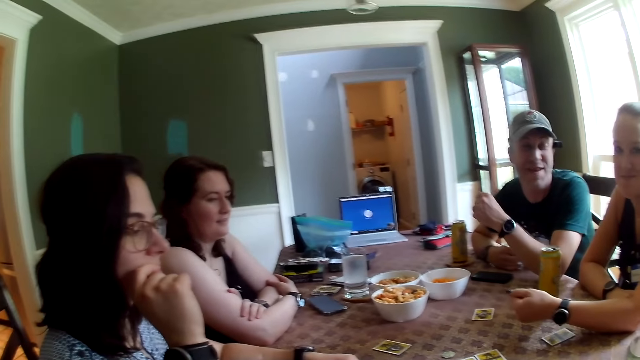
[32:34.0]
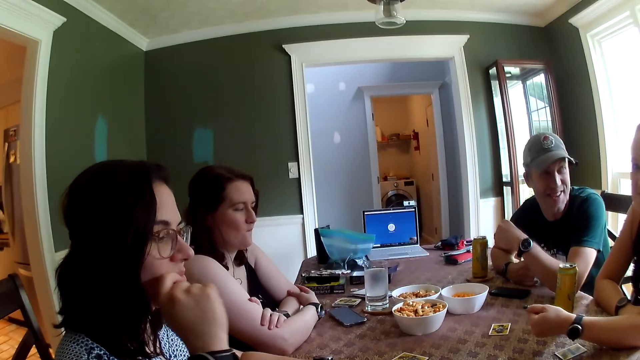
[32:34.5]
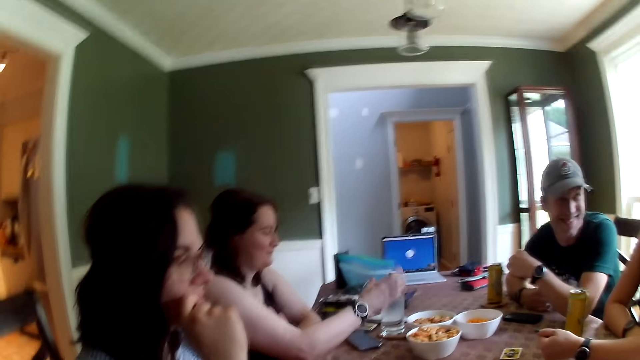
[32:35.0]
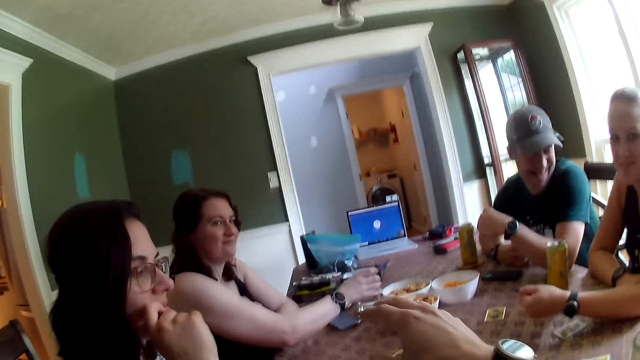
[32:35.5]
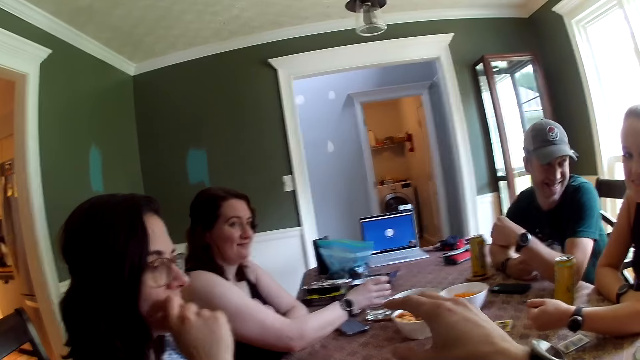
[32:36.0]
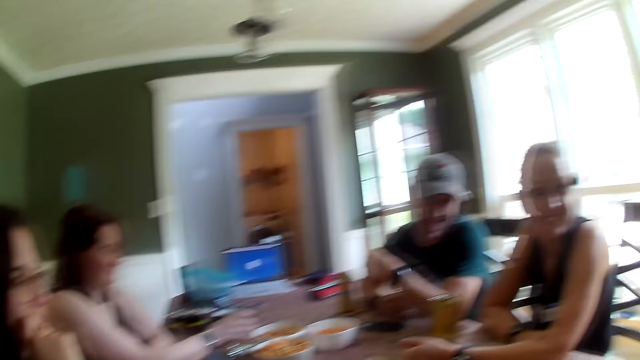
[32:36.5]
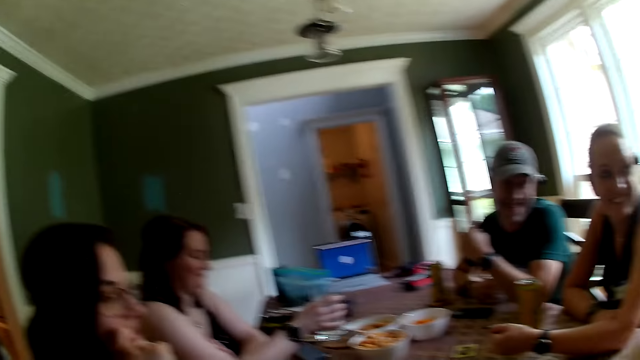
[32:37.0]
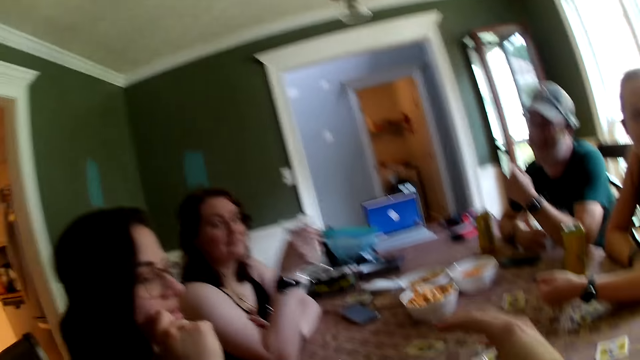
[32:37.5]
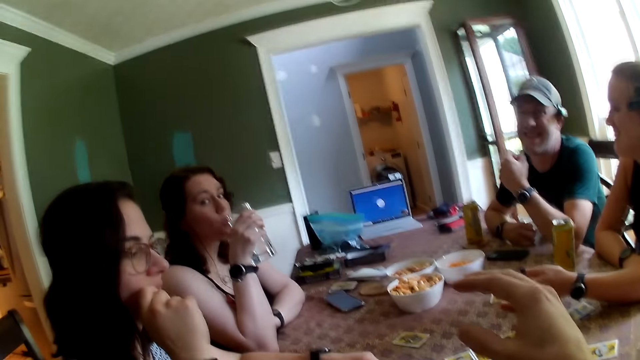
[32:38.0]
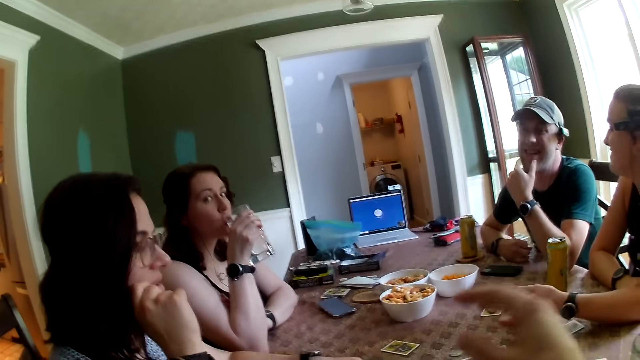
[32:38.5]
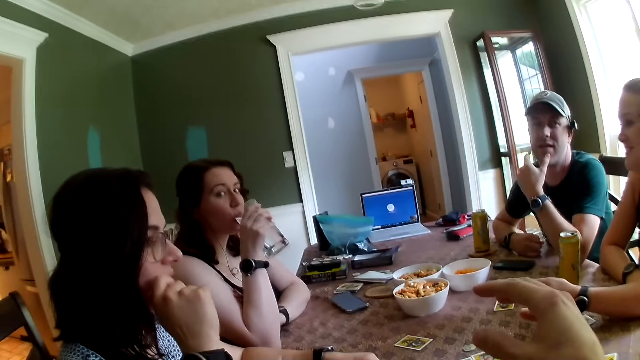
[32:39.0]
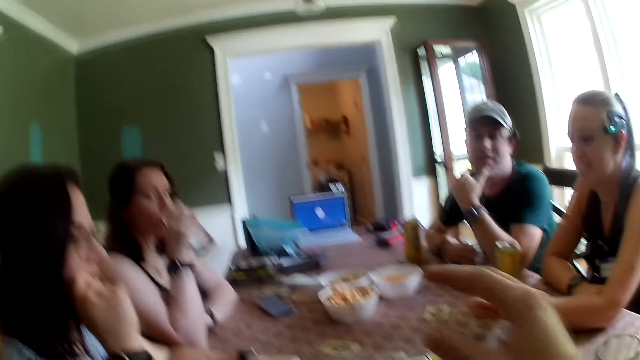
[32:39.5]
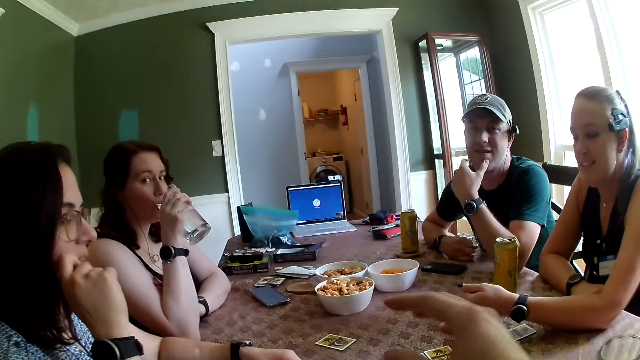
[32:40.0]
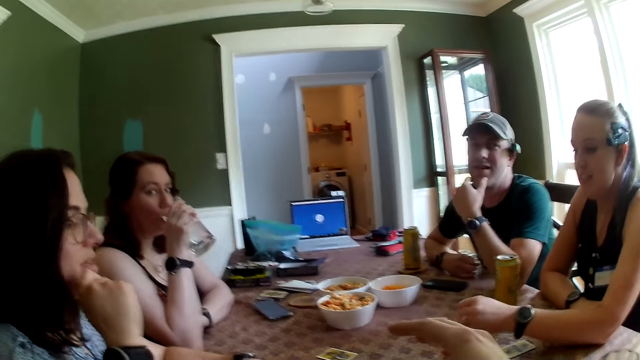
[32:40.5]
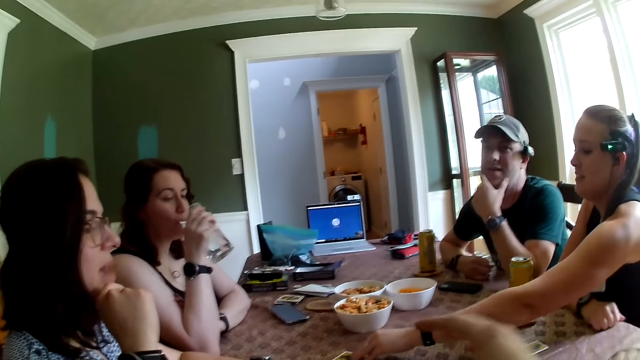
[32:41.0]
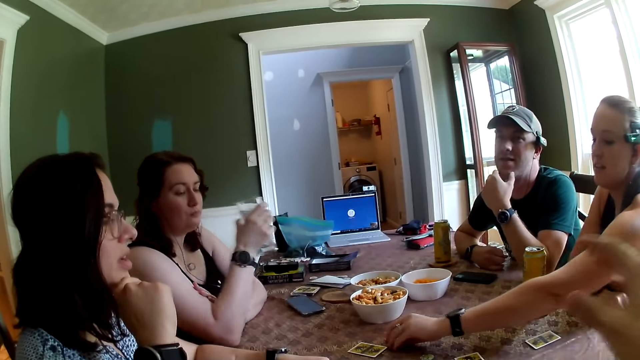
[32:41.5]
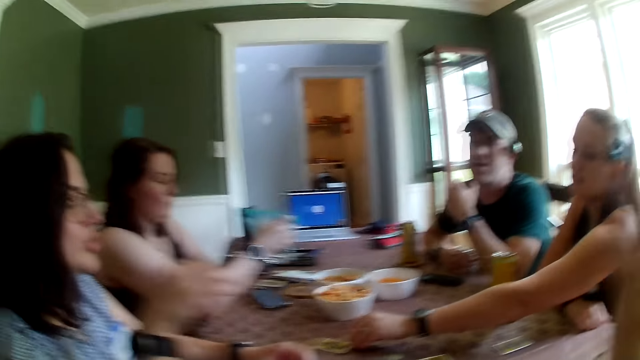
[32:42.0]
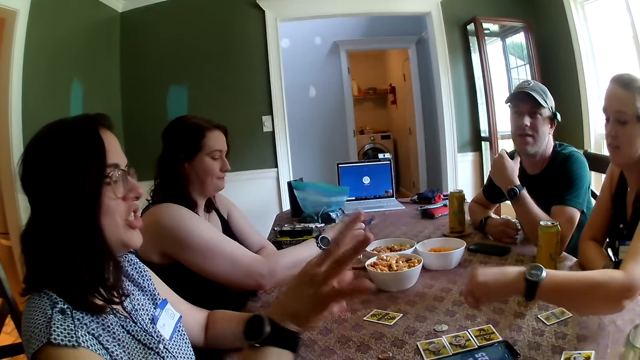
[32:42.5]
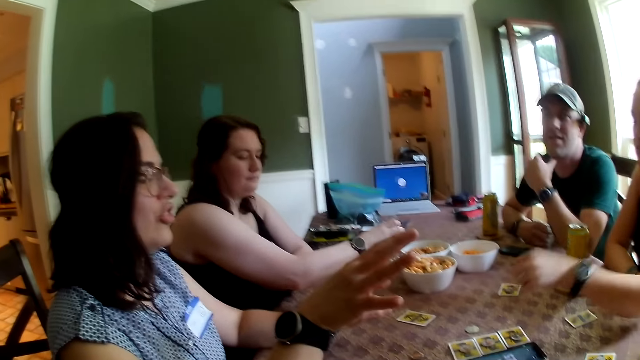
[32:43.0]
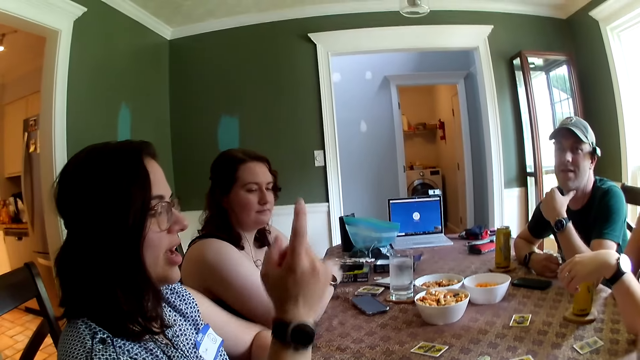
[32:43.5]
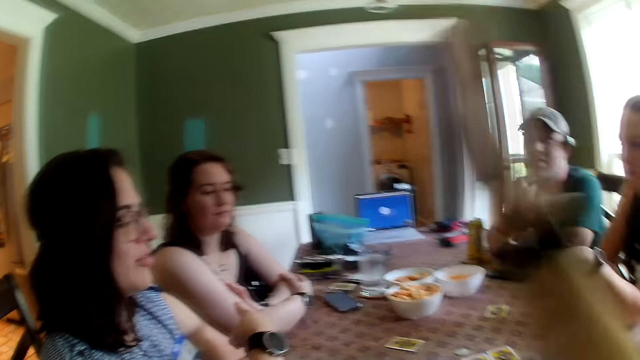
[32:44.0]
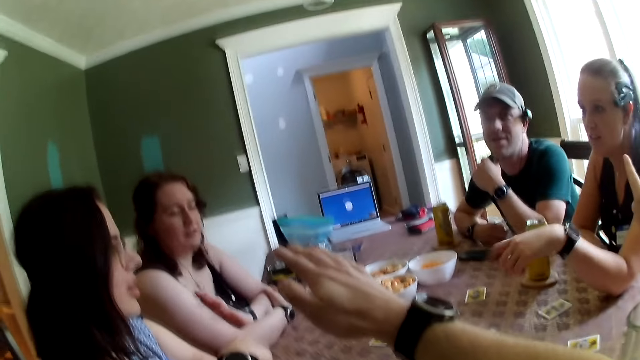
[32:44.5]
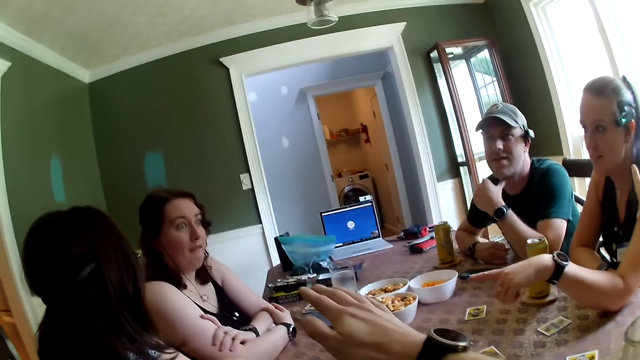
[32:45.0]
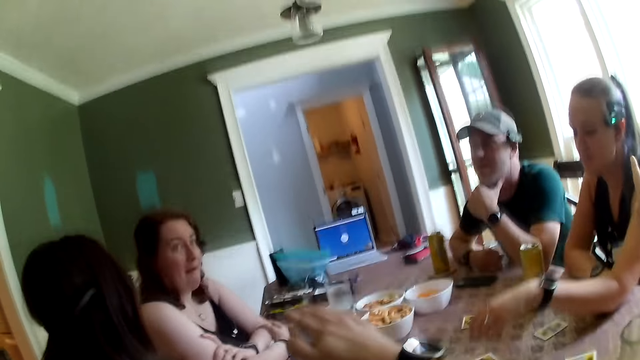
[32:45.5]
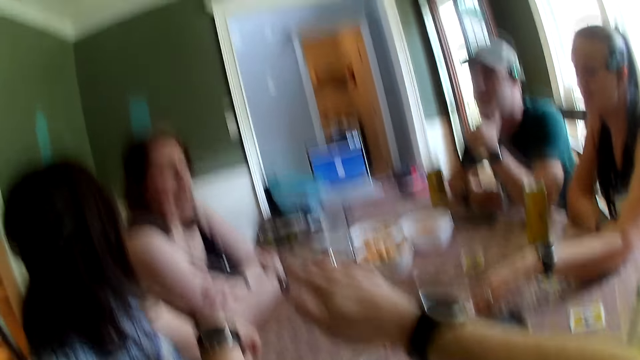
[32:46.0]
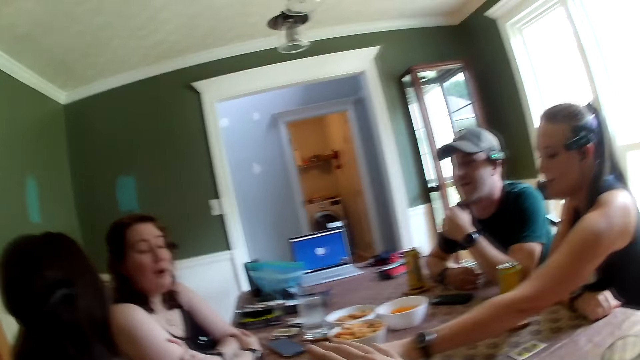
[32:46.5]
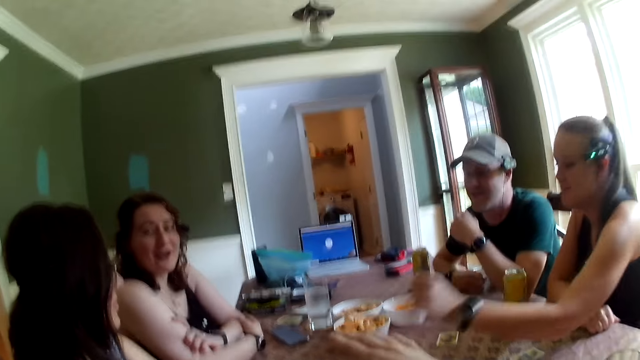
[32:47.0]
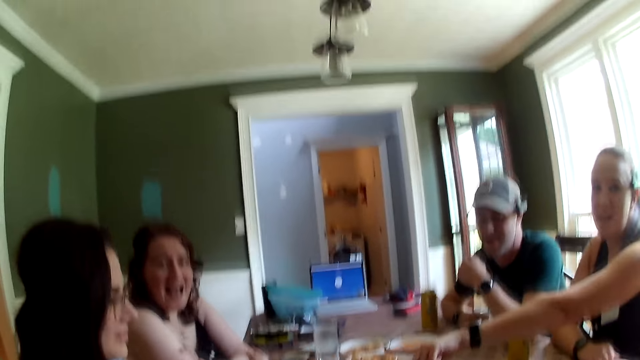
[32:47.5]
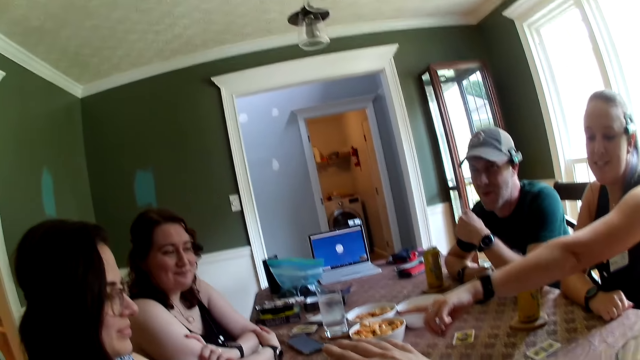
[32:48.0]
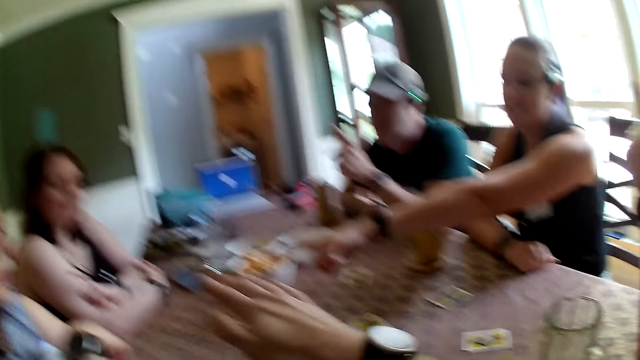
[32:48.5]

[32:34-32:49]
The woman picks the cup of water on the table with her right hand. The camera wearer points out. The woman drinks water from the cup in her right hand. Another woman picks a token chip on the table with her left hand and drops the token chip on a card on the table with her left hand. A third woman points her right hand finger towards the first woman at the table. The camera wearer points his right hand towards the first woman at the table. The second woman picks the token chip on the table with her left hand and drops the token chip in her left hand on the table. The second woman points her left hand finger at the third woman at the table.

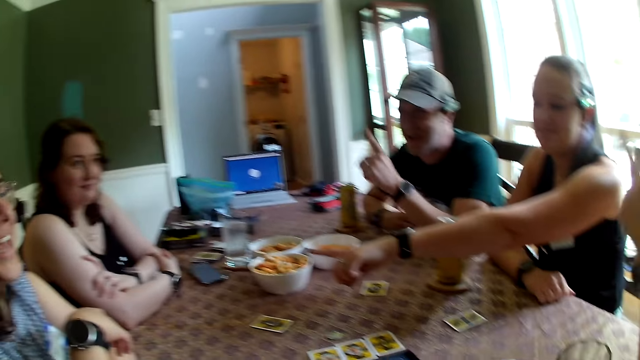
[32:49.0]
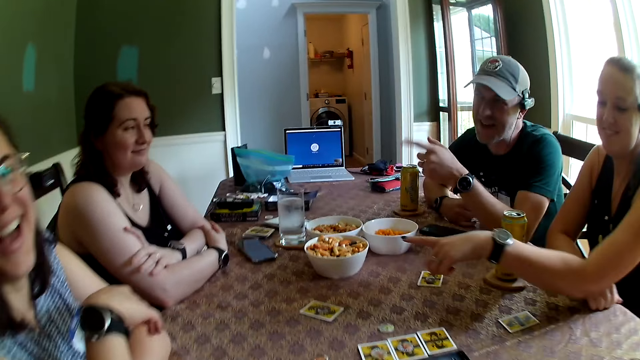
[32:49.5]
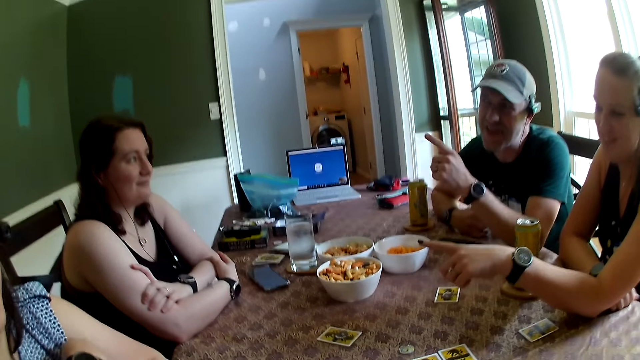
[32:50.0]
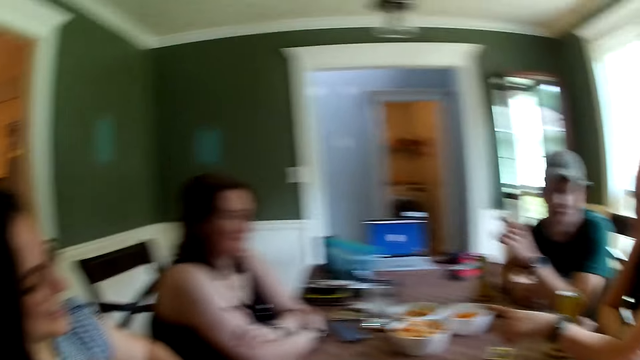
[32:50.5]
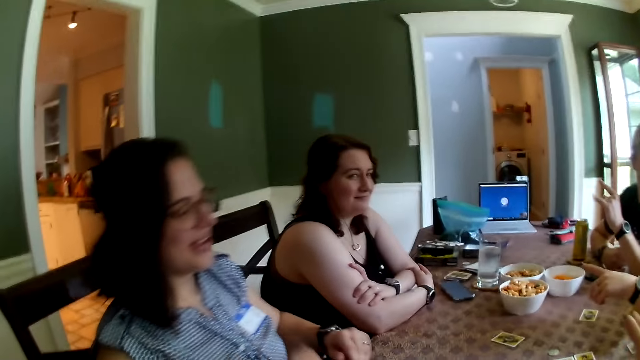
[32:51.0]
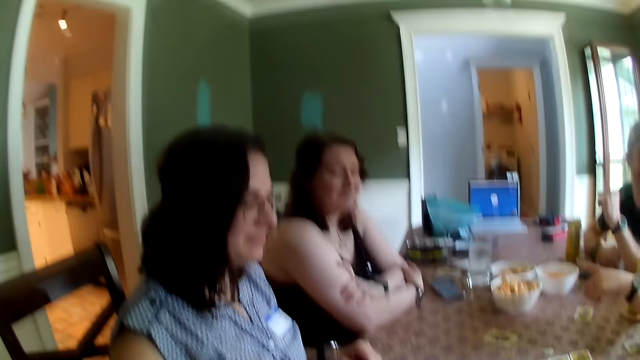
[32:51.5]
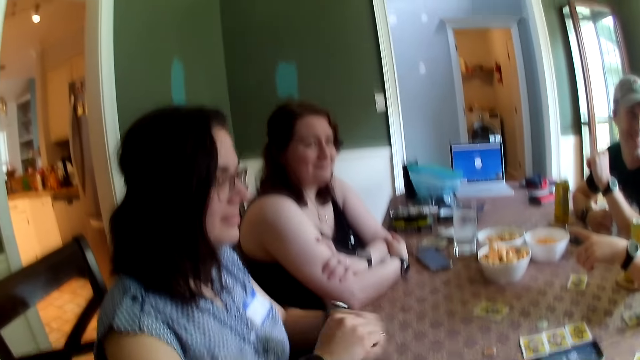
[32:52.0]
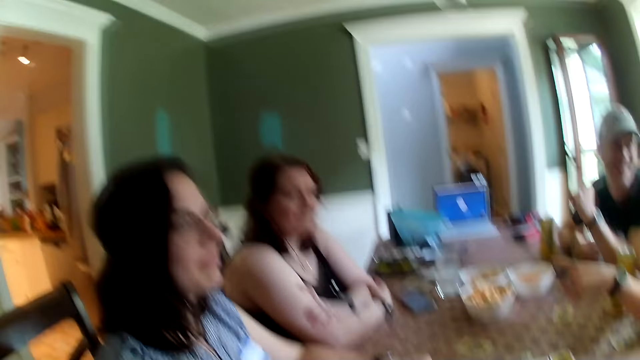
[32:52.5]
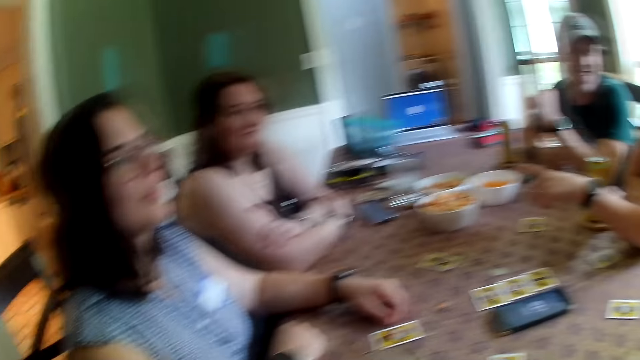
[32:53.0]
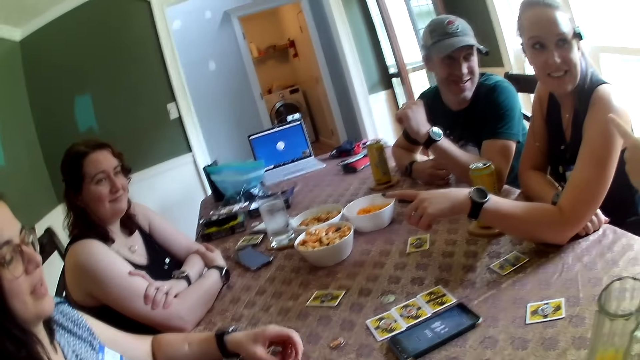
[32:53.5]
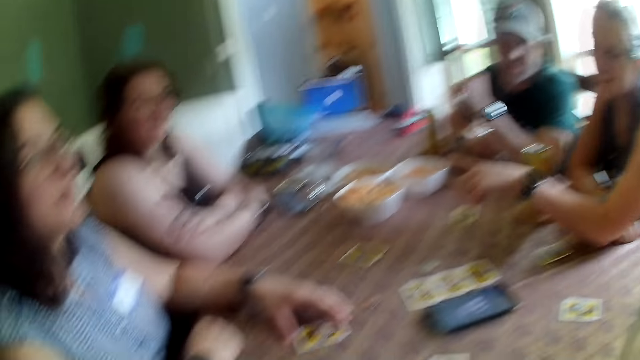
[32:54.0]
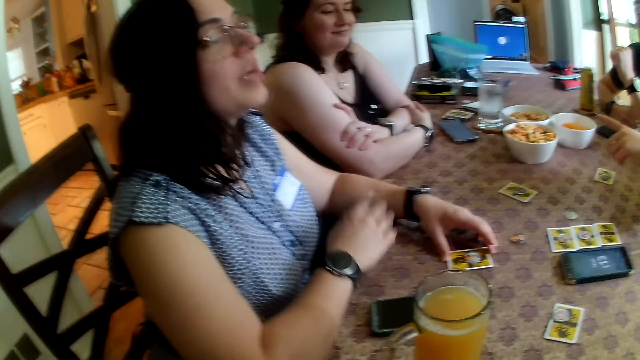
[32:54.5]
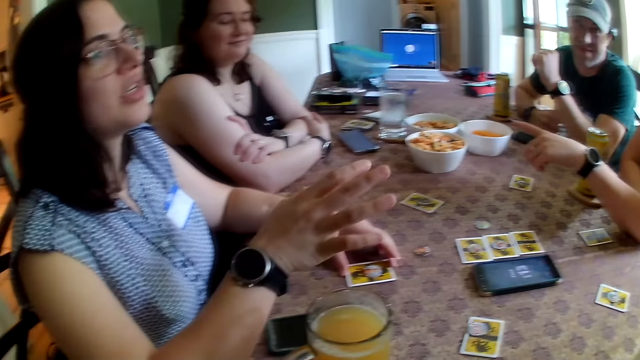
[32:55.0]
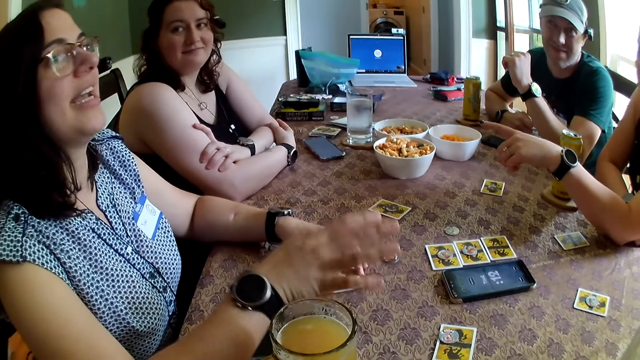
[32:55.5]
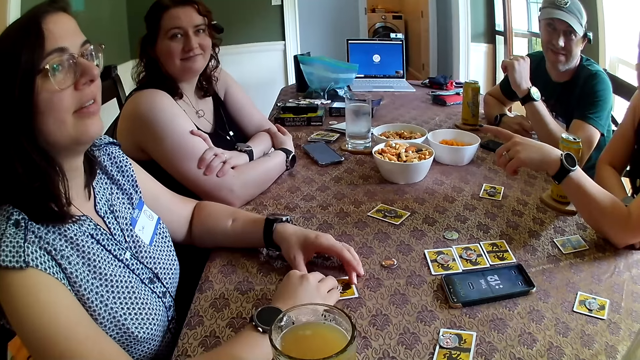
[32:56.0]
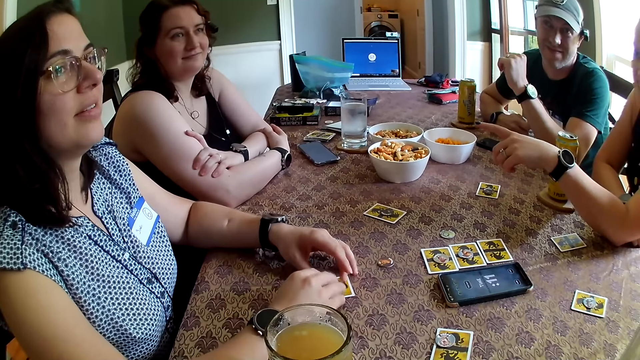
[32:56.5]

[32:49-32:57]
The man points his left hand finger to the woman at the table.
